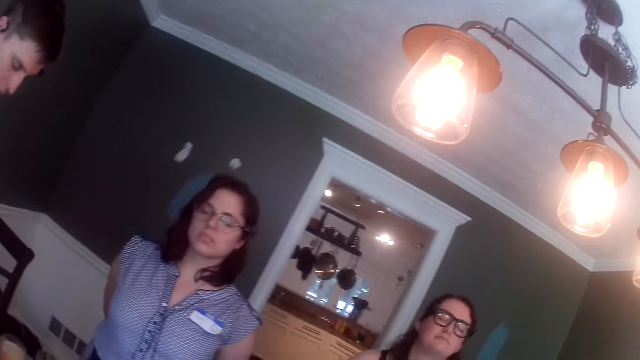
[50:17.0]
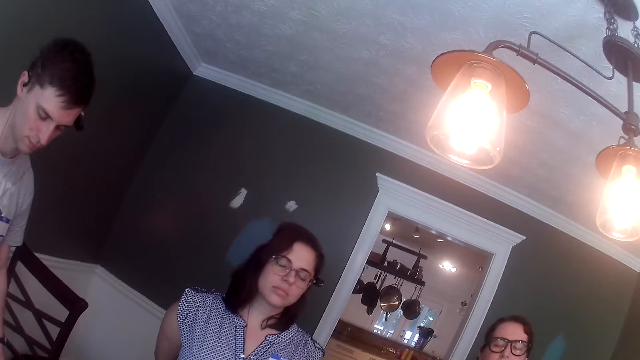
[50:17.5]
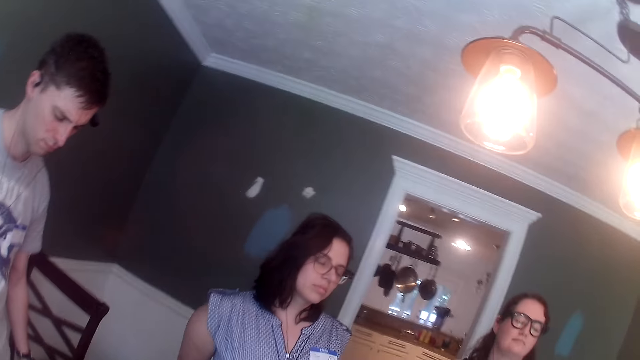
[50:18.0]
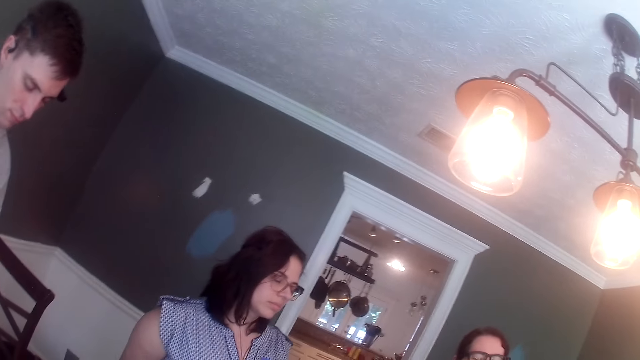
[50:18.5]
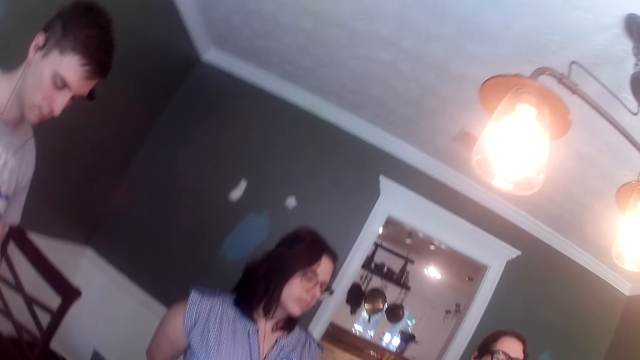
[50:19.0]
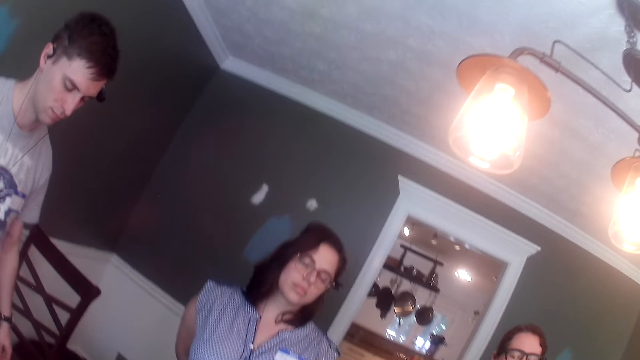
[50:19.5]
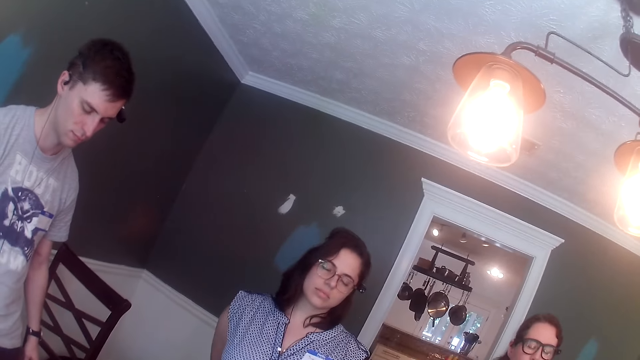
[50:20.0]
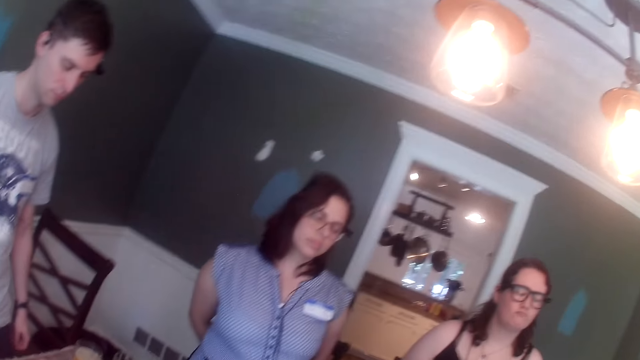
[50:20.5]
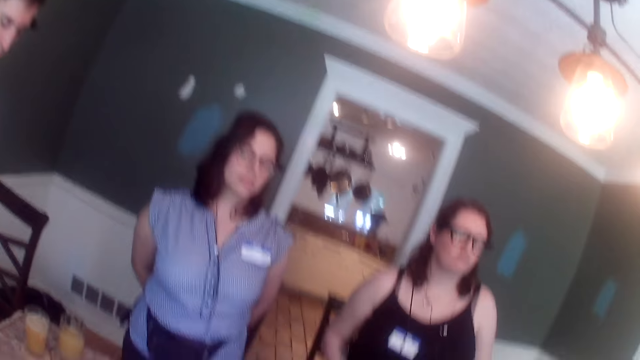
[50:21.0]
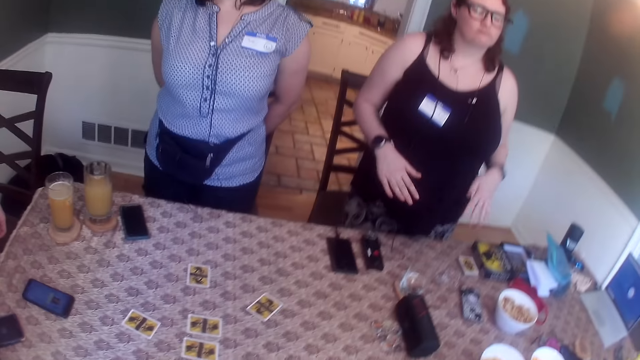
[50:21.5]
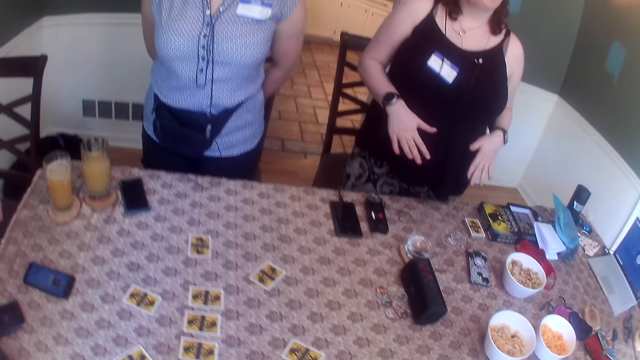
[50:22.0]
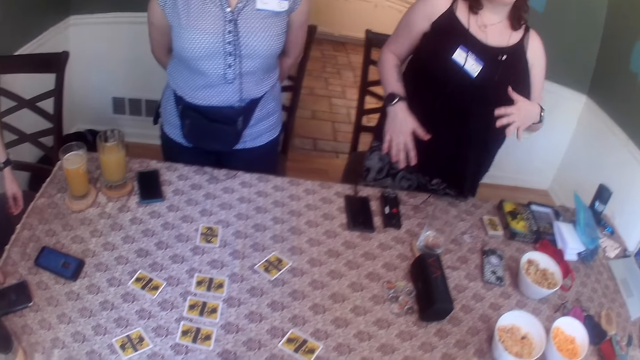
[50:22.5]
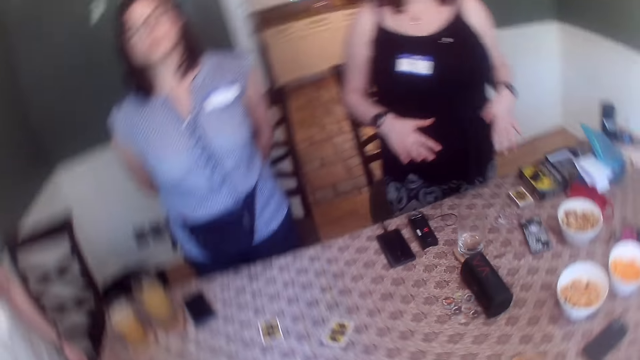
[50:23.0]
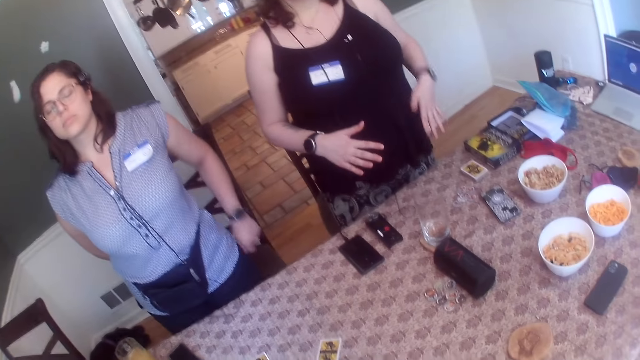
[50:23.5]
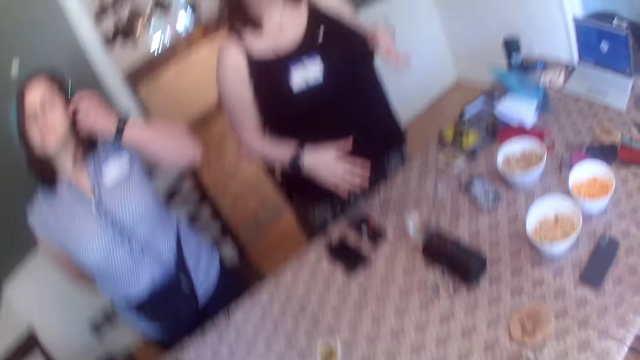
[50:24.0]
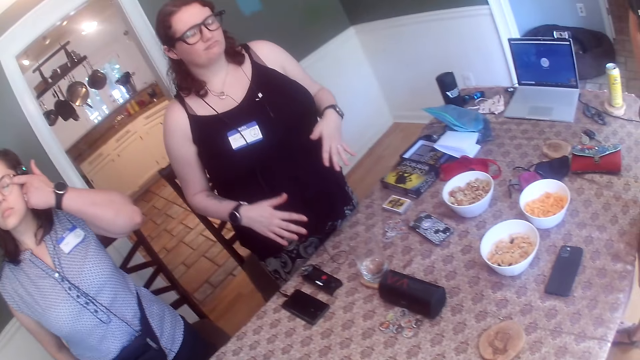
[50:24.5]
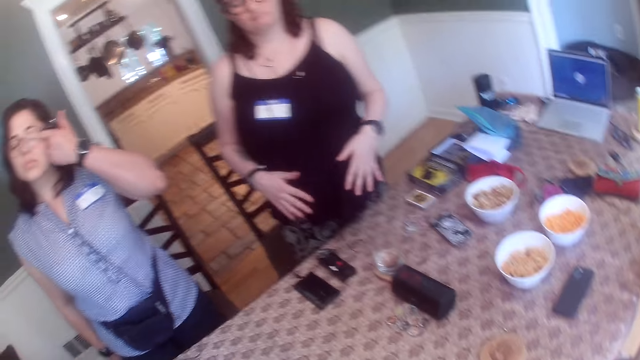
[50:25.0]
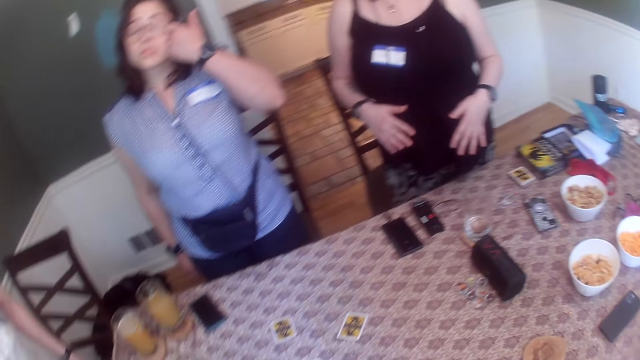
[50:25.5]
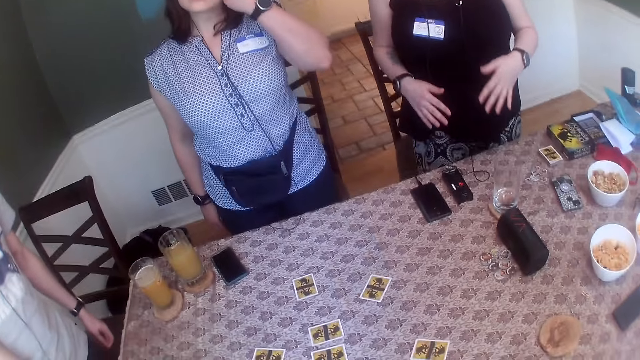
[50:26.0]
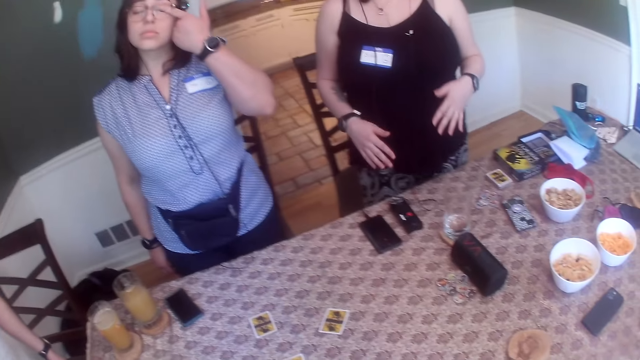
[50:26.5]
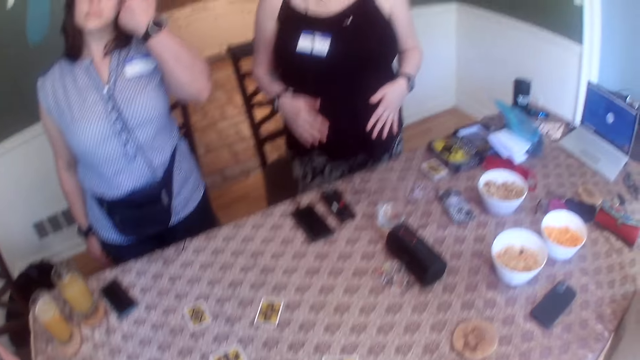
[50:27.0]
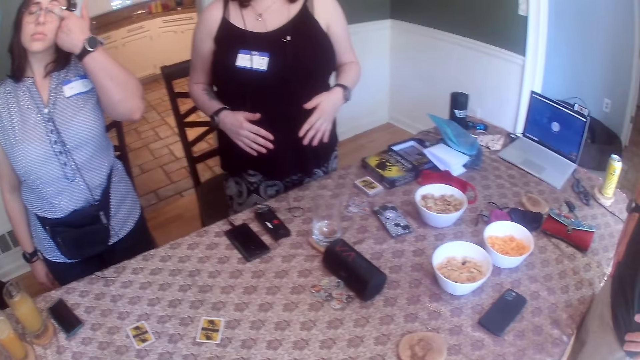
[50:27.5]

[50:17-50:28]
A man shakes his head. A woman dances.

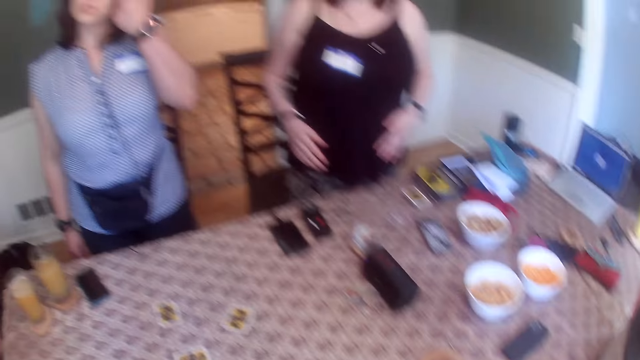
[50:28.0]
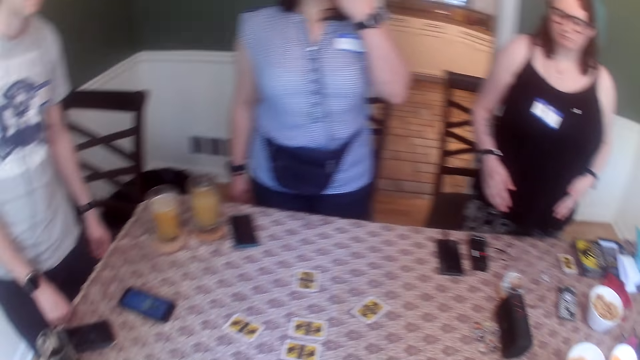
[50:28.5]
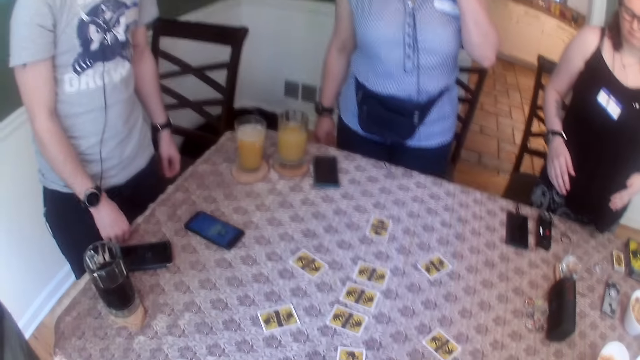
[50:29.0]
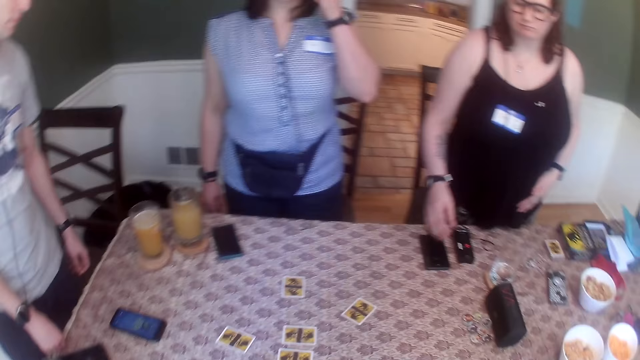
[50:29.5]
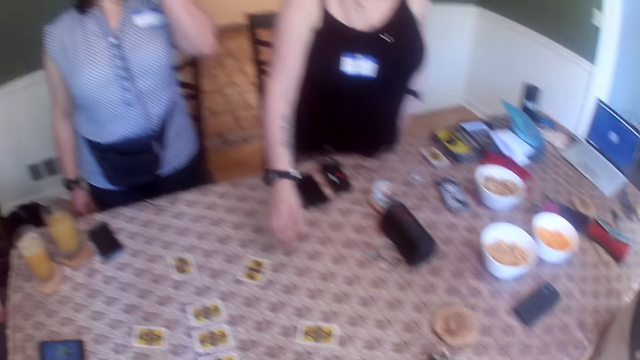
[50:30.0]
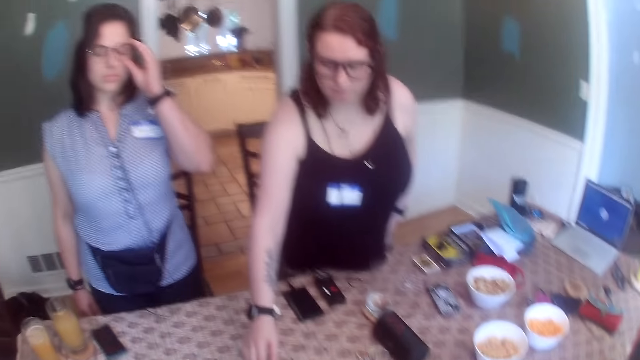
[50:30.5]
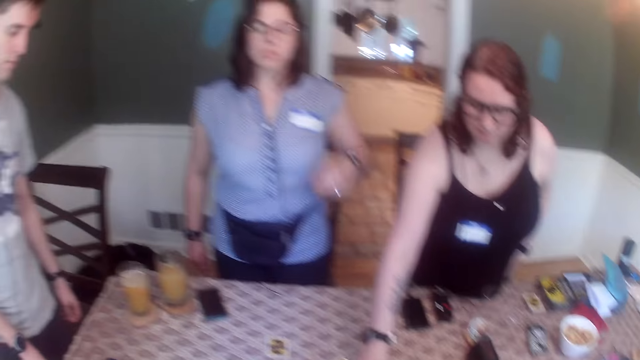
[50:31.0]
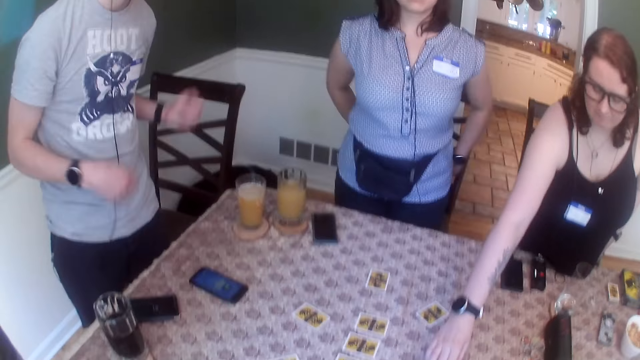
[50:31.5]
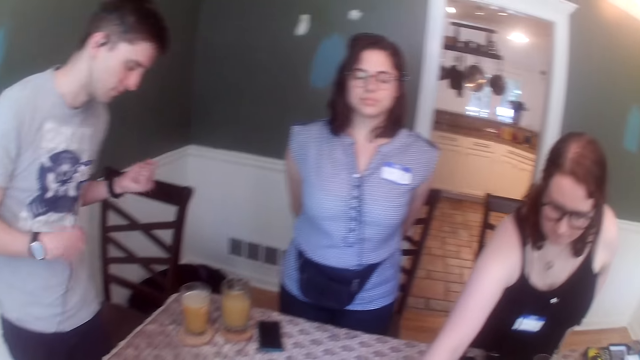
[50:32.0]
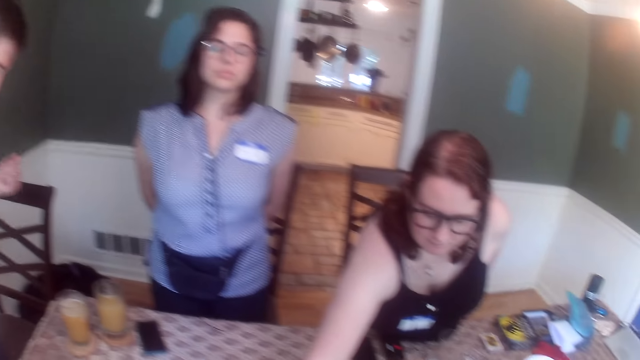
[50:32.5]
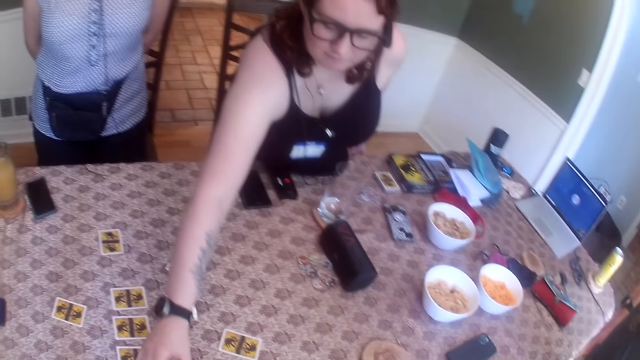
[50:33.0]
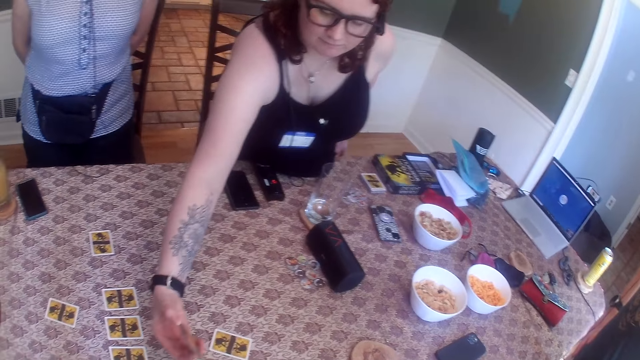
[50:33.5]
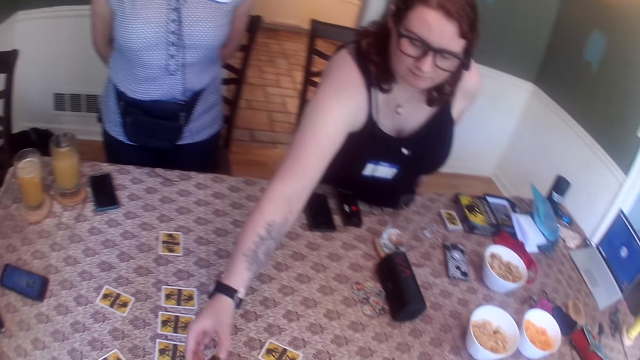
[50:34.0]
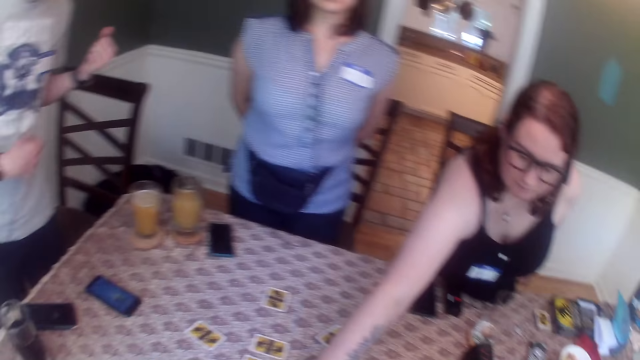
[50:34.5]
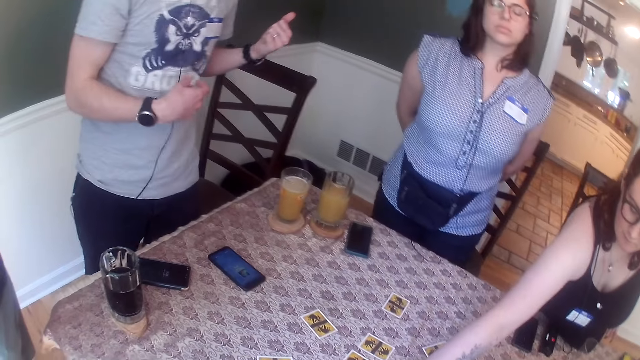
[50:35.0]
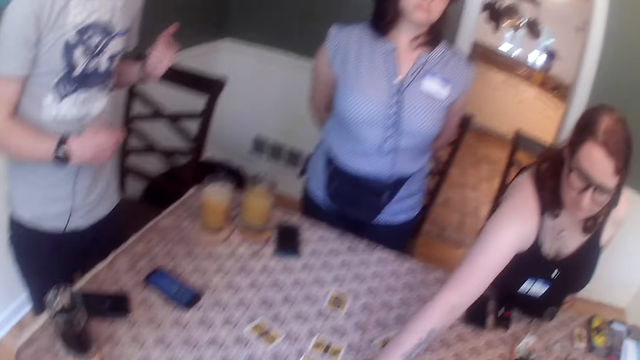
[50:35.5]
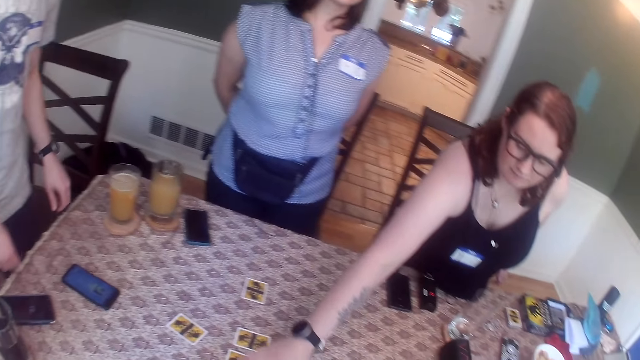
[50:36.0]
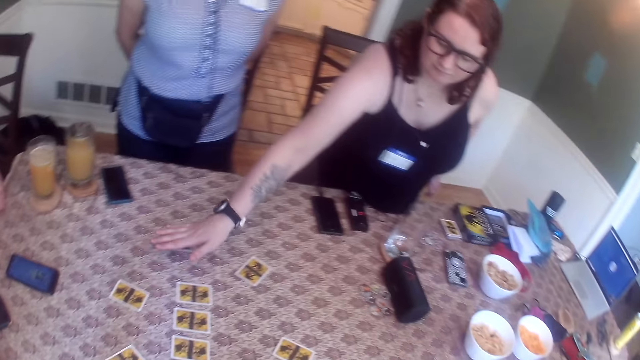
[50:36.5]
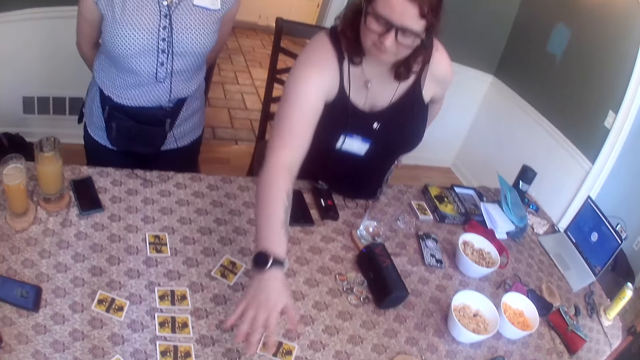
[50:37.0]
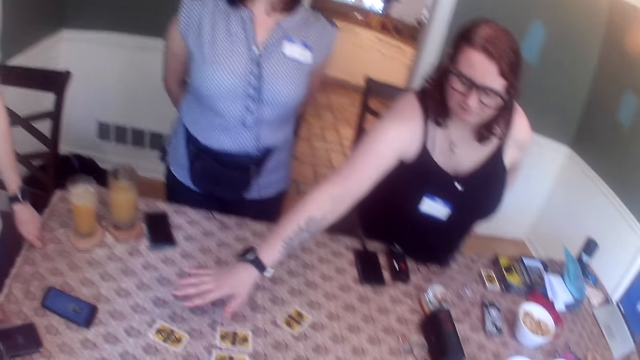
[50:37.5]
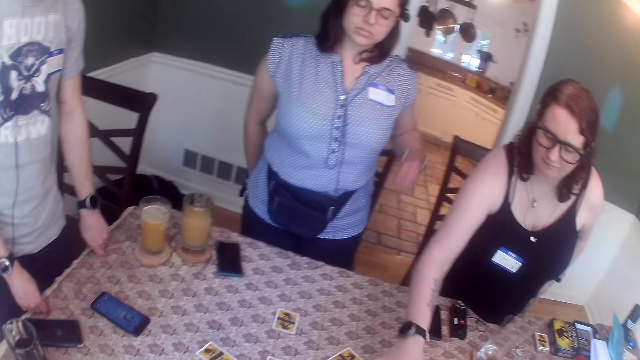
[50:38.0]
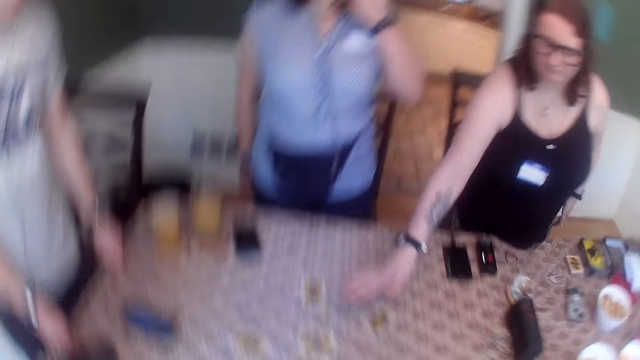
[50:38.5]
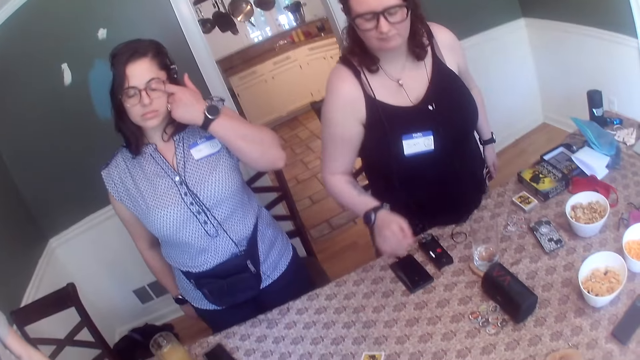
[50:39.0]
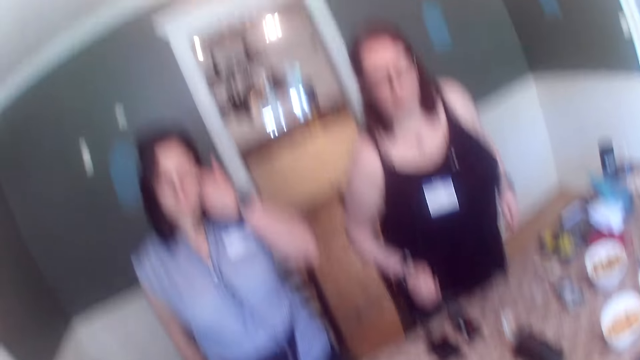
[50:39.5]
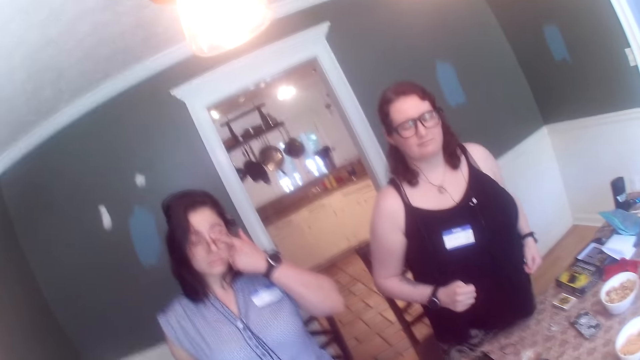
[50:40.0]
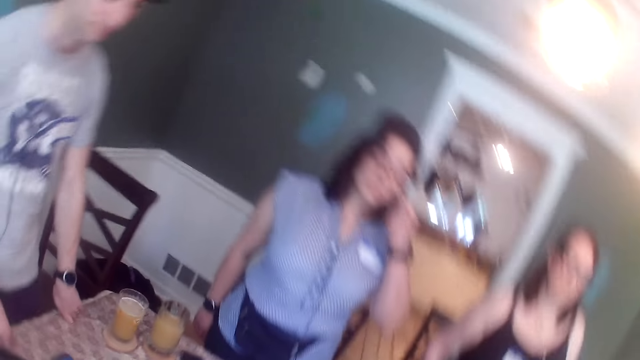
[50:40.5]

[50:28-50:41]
A woman moves her hand over the table. Another woman picks a card from the table with her right hand. The second woman turns the card in her right hand. The second woman places the card on the table with her right hand. A man shakes hands. The first woman moves her hand over the table. A third woman holds her eyes.
